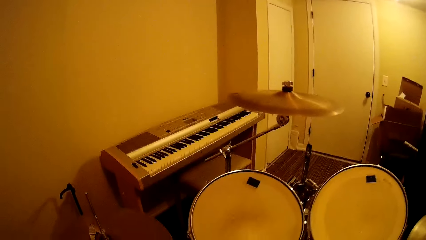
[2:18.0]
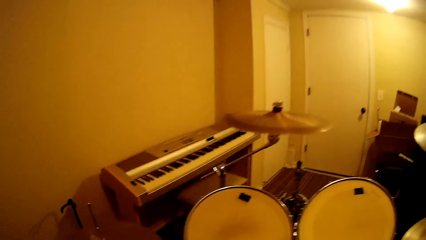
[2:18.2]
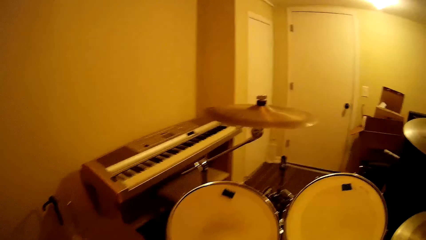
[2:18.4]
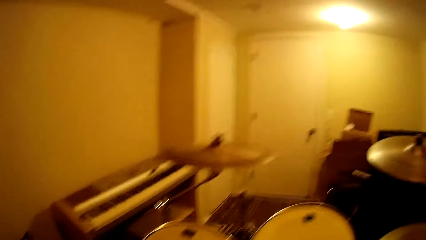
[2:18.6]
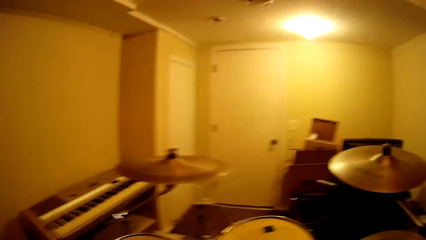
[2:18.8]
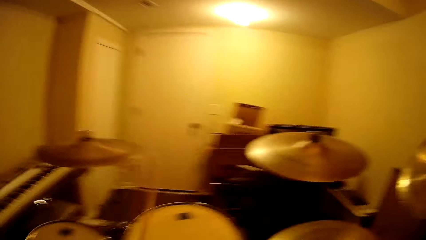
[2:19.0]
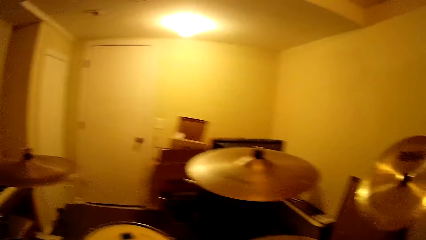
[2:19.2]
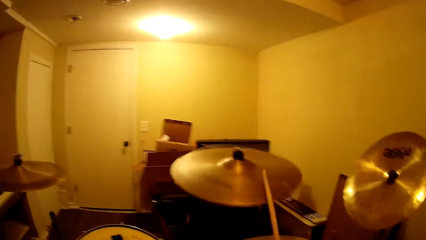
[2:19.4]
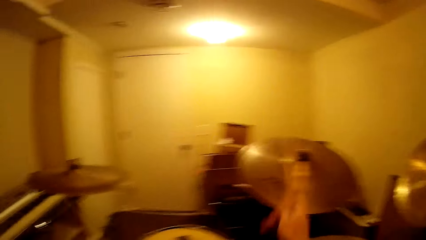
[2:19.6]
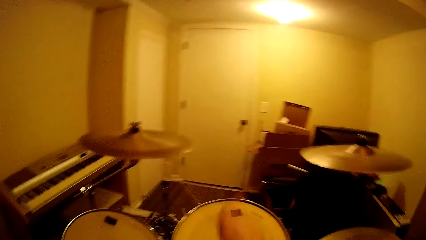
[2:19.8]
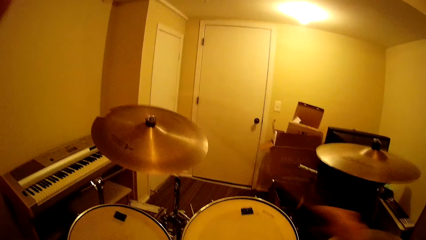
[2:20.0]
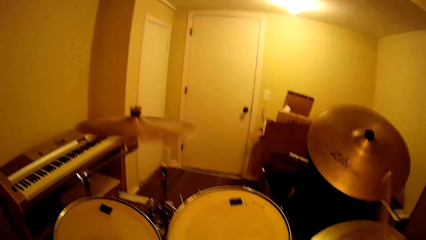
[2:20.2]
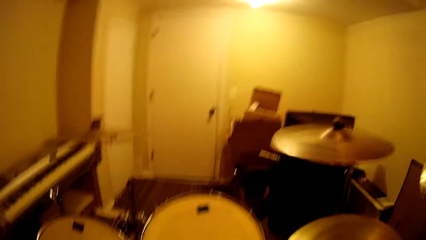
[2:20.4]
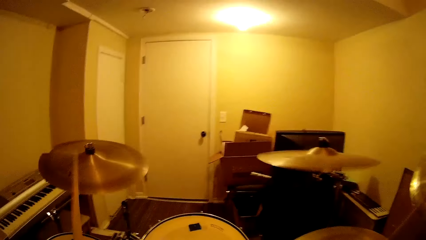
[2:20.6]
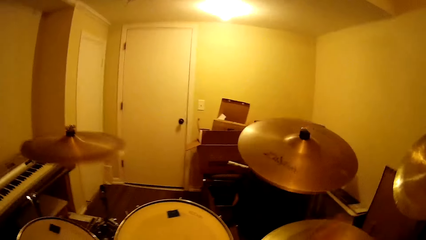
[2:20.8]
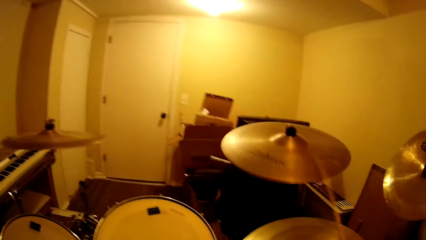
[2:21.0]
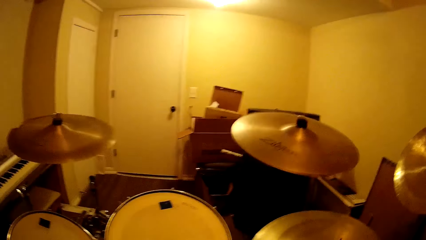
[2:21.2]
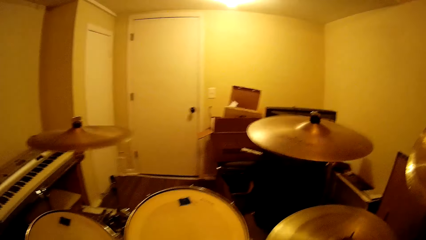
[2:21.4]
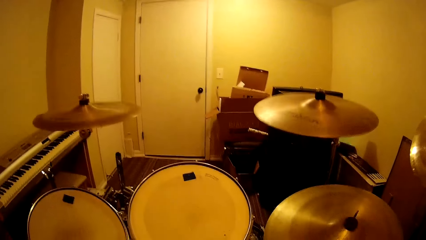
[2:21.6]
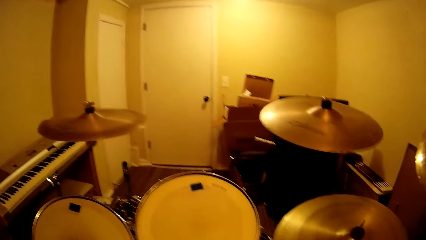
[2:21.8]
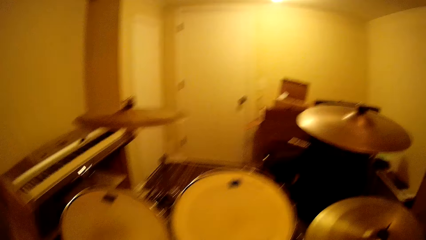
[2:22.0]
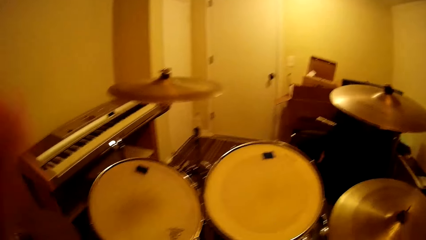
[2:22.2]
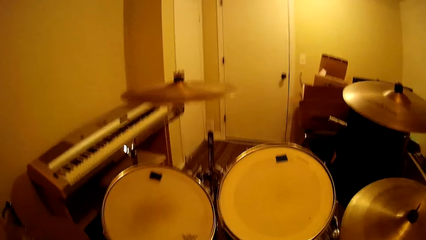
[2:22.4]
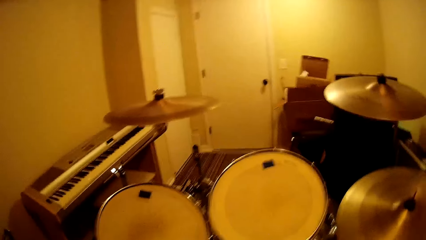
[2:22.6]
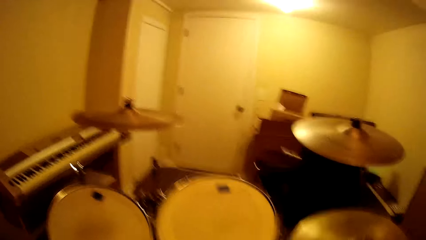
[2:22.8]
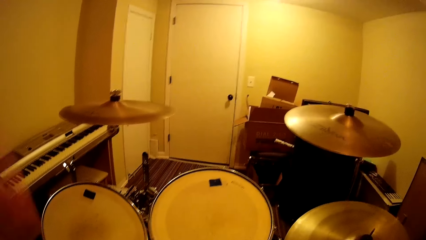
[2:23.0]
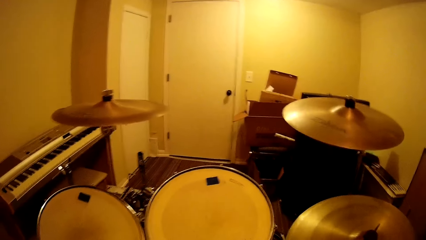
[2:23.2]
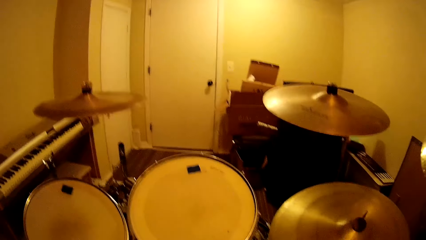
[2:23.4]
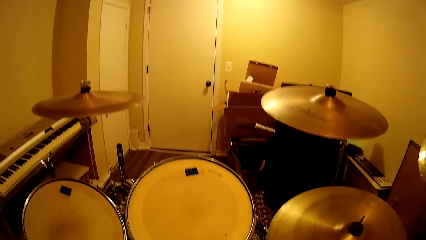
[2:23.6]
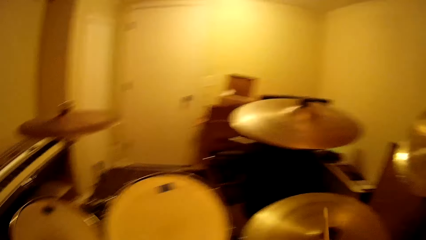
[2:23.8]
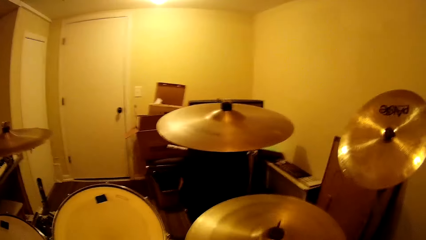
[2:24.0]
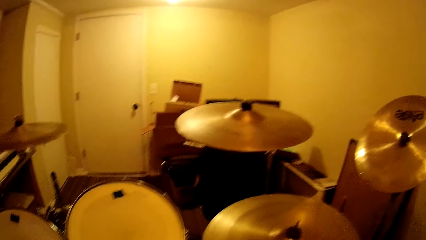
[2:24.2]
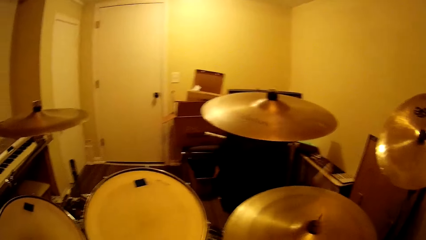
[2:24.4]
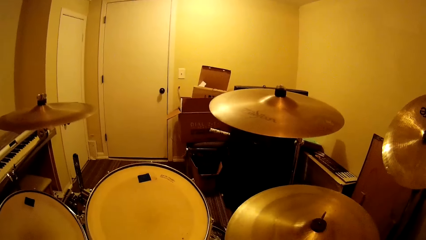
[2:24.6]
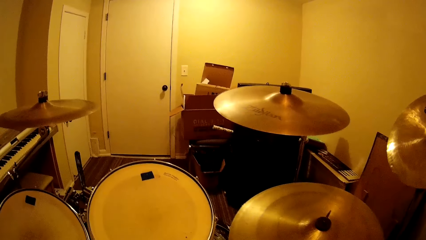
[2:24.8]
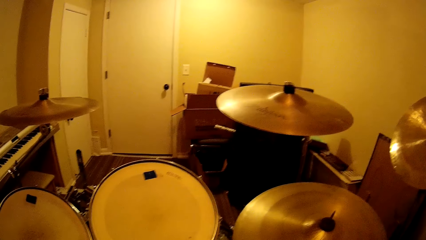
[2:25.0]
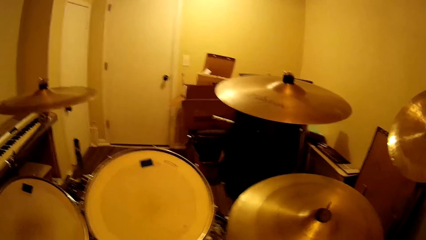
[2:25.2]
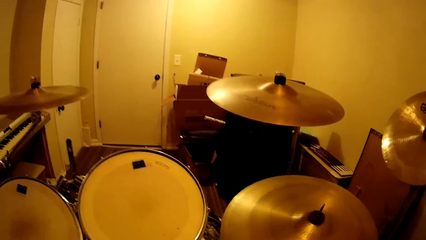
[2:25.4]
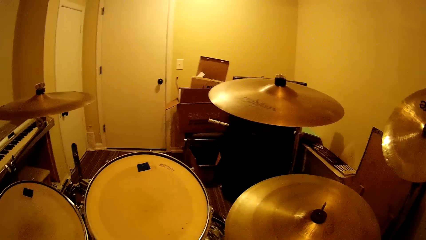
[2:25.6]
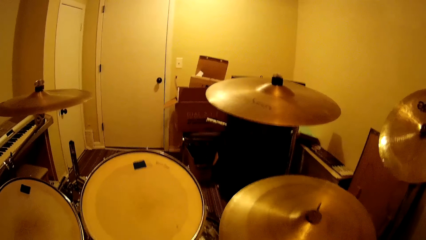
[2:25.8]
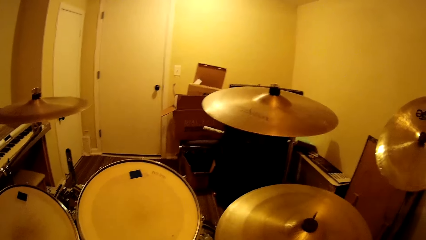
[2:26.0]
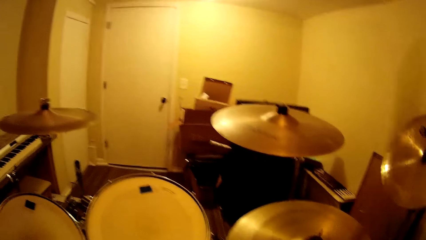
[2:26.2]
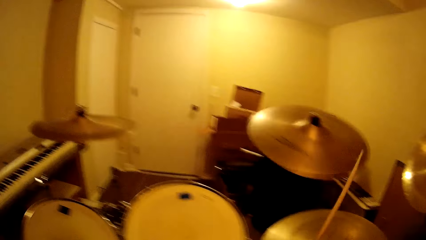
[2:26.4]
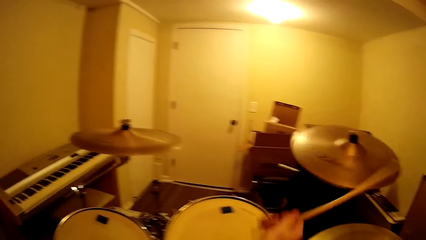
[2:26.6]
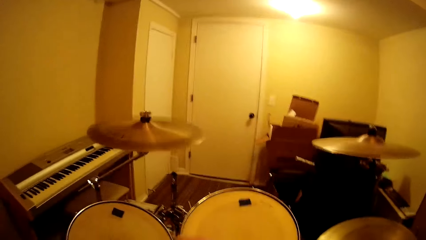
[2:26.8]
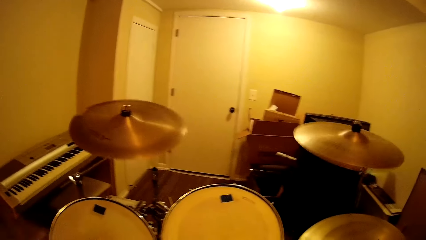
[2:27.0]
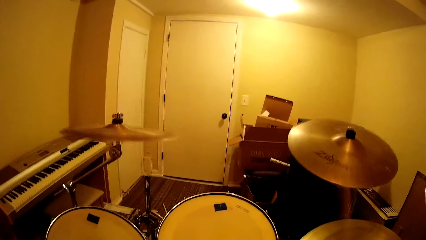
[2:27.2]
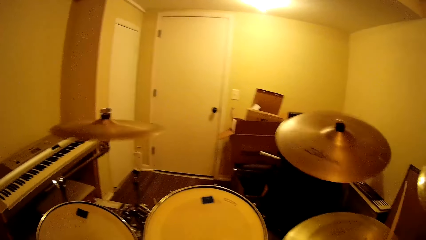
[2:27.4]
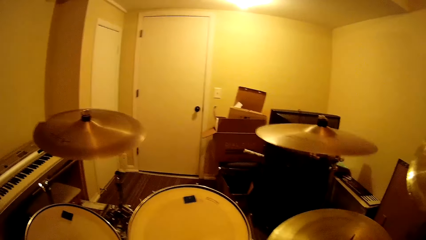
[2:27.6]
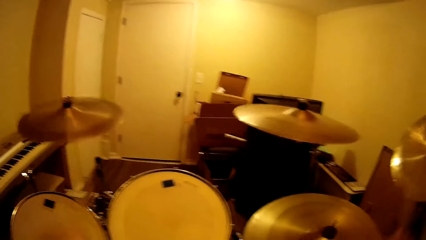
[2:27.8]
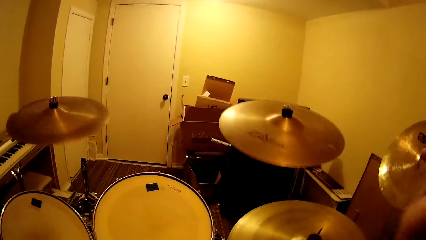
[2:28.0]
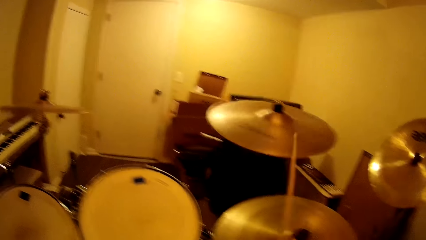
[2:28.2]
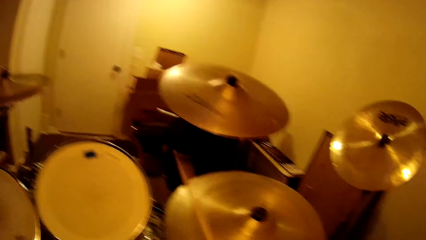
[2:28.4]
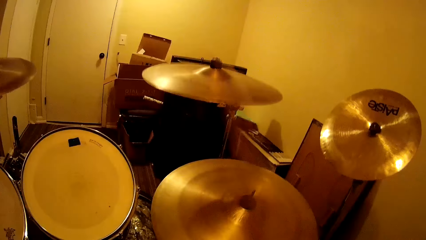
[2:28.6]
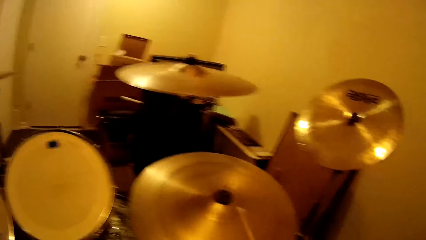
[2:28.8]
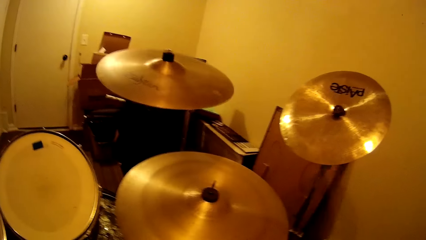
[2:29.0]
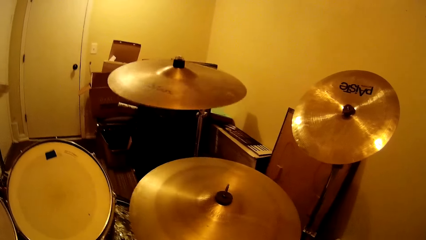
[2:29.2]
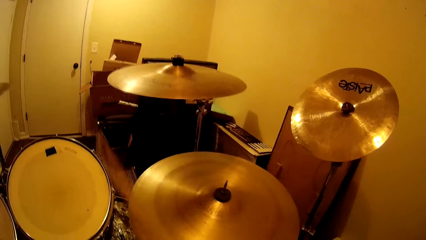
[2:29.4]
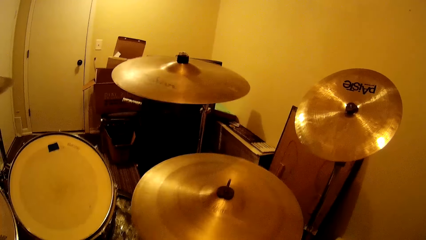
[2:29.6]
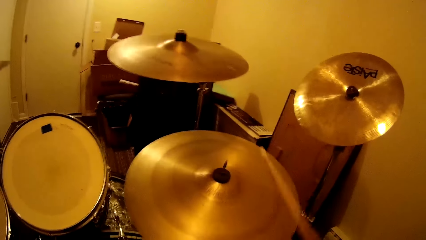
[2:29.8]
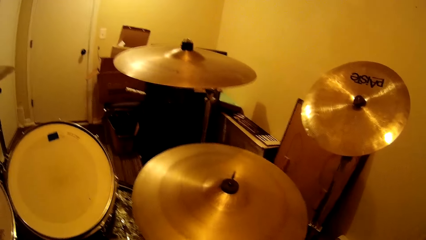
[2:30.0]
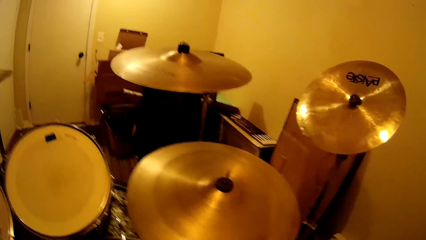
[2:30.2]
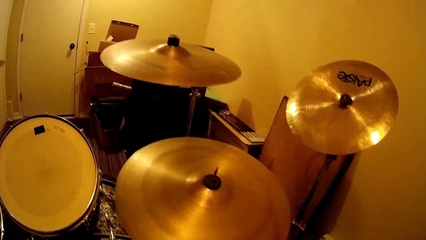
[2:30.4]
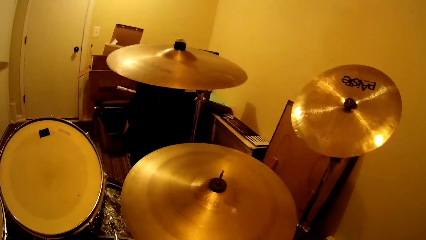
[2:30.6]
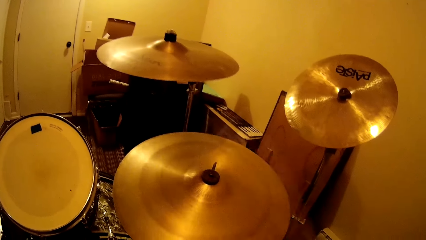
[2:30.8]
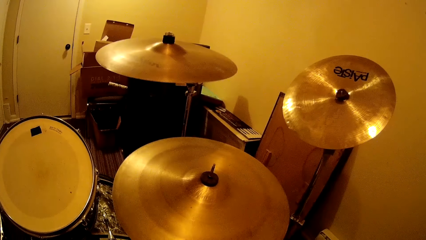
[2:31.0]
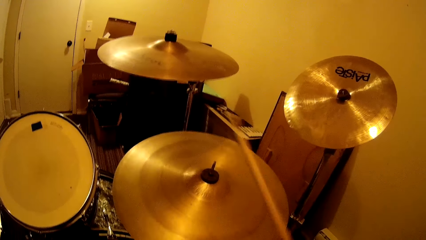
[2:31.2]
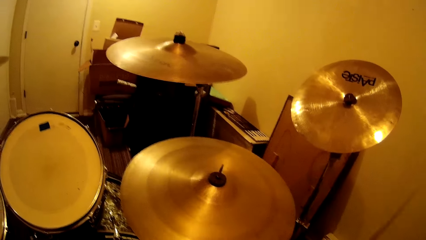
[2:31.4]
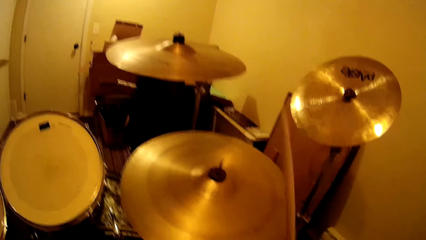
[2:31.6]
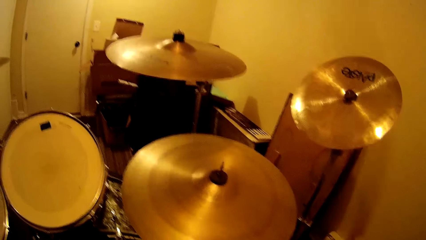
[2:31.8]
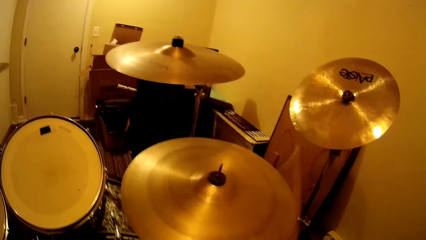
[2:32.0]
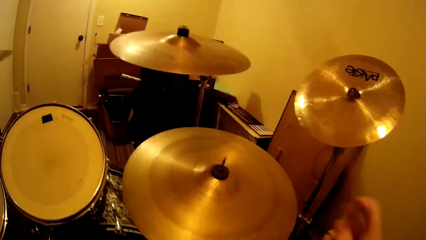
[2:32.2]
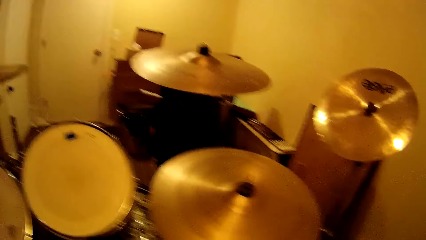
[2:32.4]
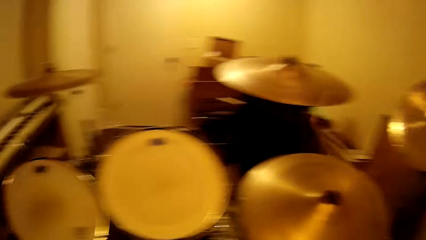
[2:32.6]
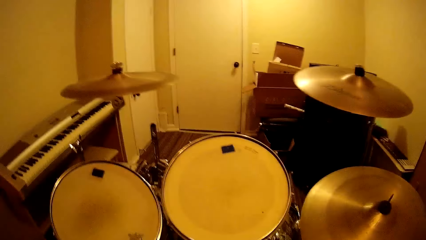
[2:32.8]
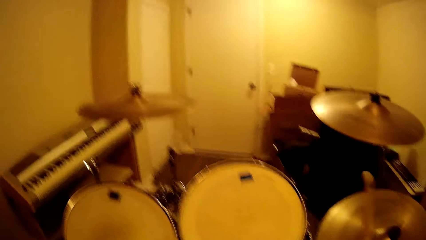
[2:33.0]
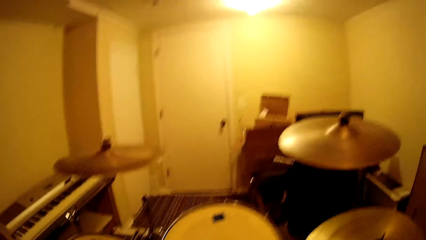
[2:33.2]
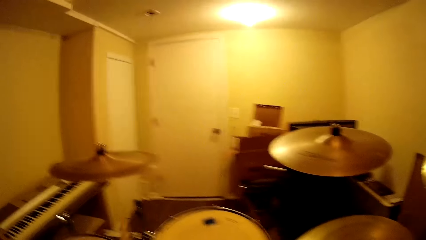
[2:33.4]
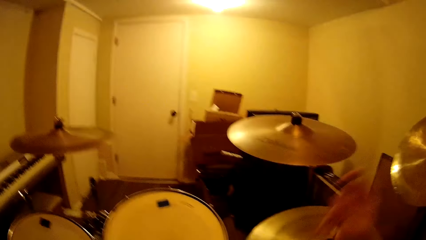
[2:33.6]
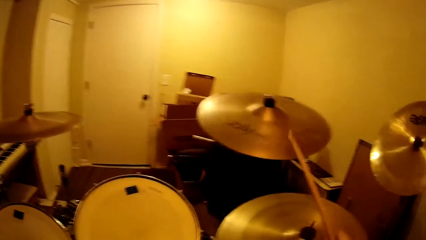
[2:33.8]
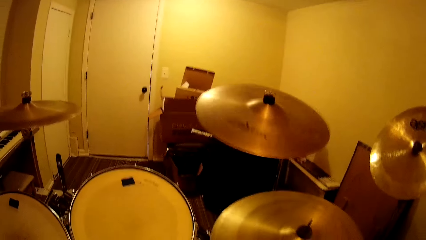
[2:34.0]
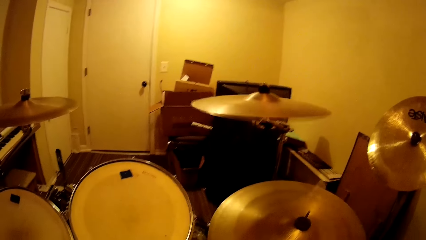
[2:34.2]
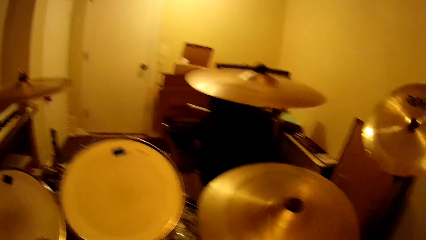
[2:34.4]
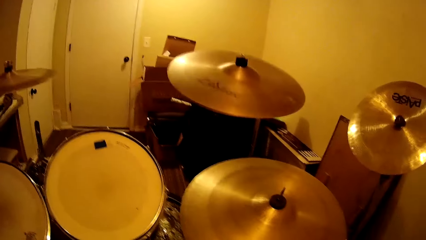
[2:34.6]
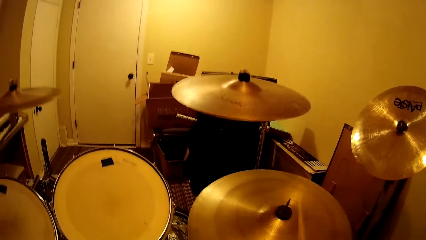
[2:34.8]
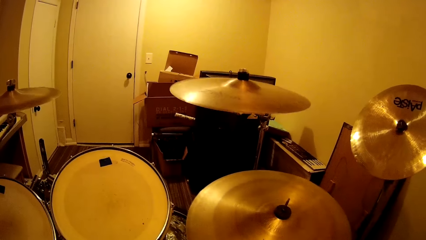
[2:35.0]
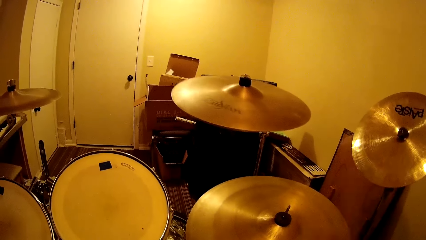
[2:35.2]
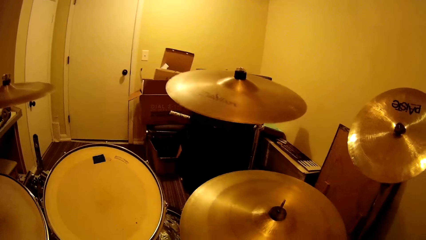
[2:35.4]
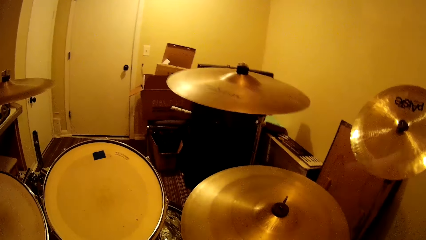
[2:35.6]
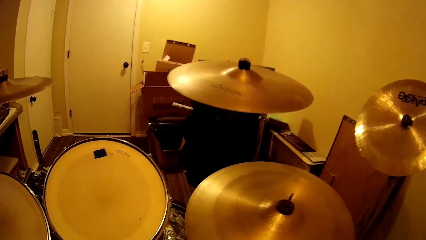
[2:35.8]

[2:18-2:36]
The camera wearer plays the drum. They play the drum repeatedly.
